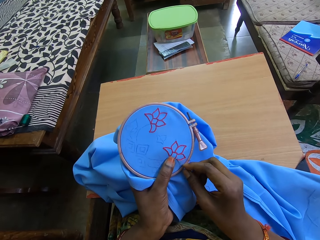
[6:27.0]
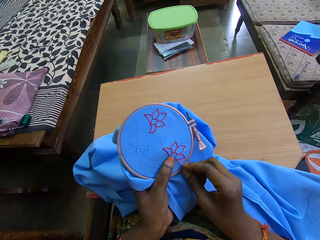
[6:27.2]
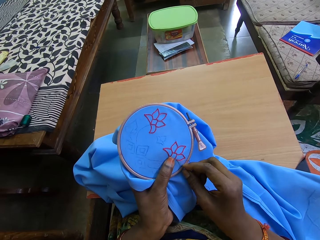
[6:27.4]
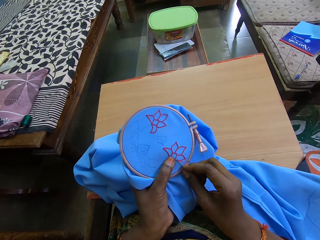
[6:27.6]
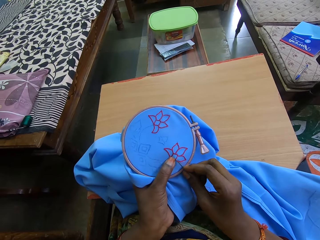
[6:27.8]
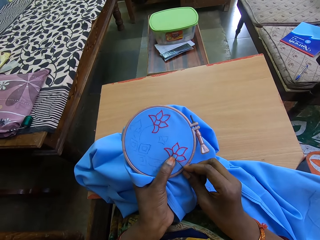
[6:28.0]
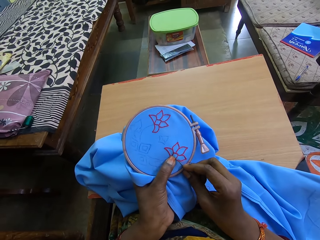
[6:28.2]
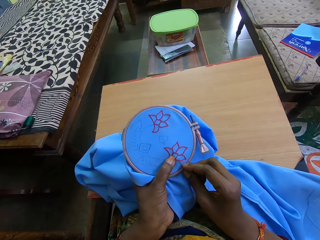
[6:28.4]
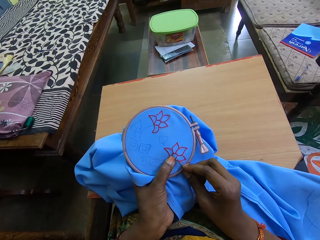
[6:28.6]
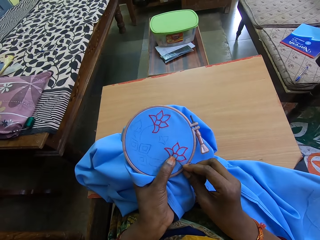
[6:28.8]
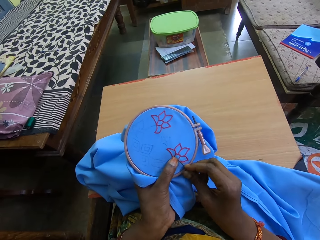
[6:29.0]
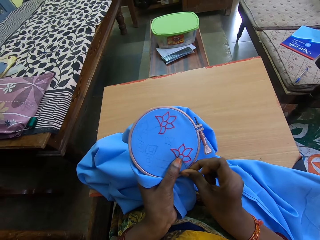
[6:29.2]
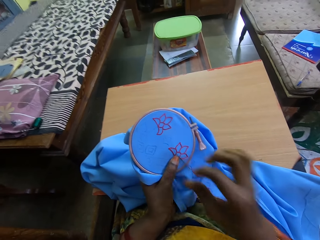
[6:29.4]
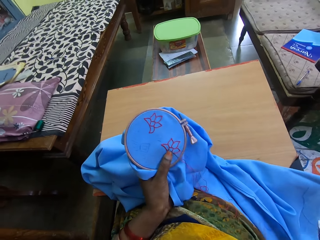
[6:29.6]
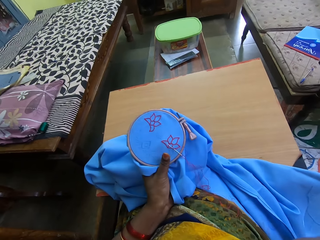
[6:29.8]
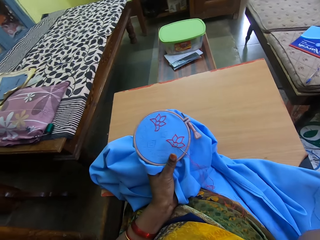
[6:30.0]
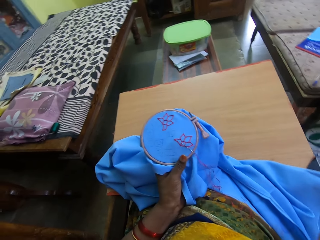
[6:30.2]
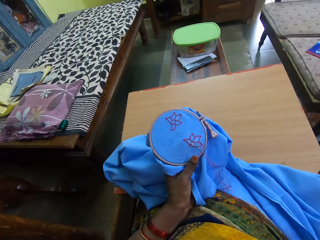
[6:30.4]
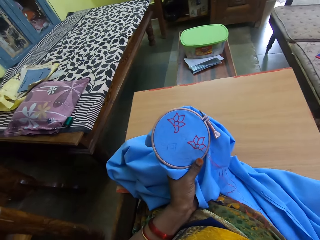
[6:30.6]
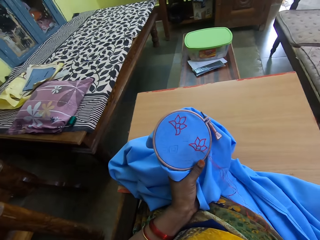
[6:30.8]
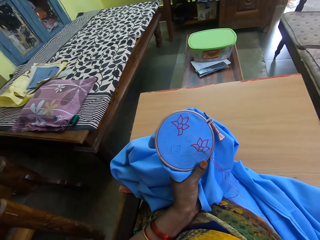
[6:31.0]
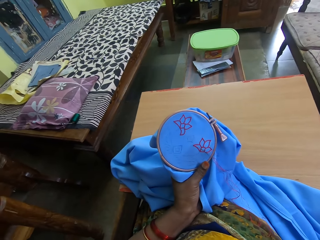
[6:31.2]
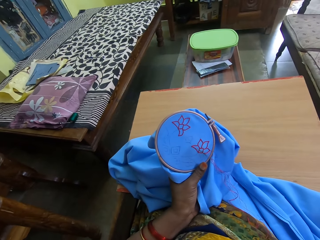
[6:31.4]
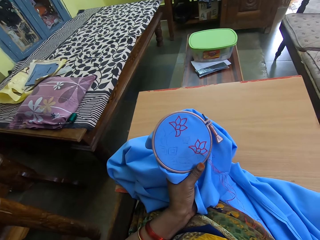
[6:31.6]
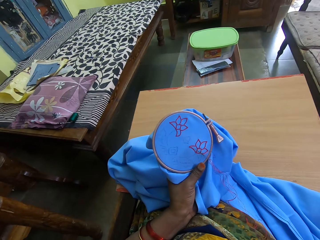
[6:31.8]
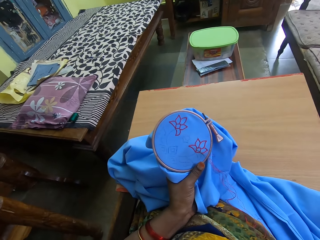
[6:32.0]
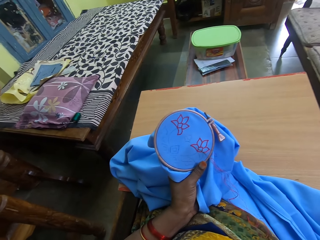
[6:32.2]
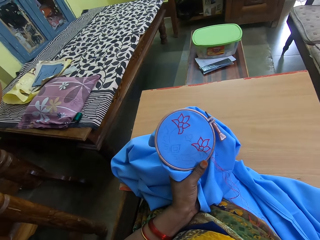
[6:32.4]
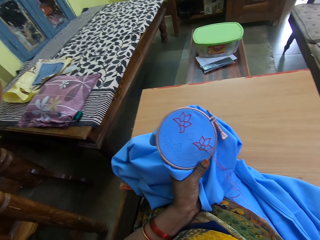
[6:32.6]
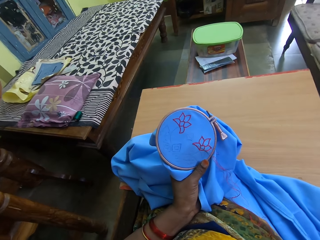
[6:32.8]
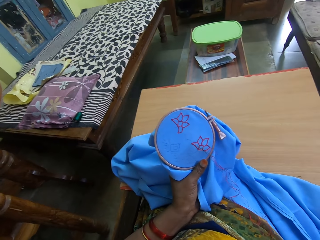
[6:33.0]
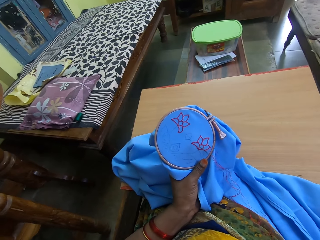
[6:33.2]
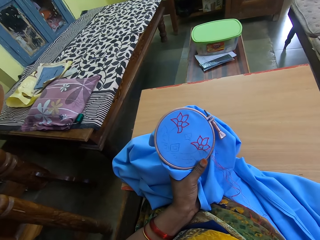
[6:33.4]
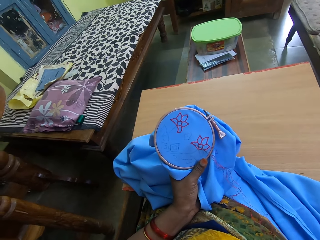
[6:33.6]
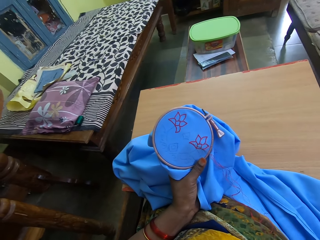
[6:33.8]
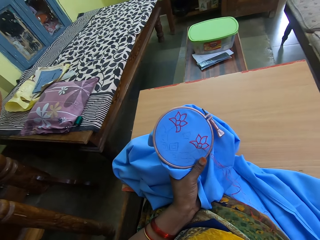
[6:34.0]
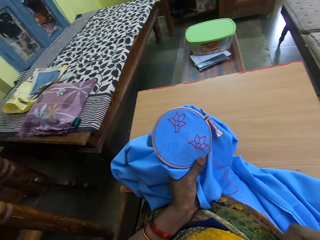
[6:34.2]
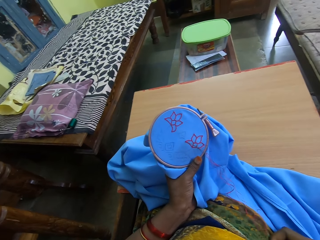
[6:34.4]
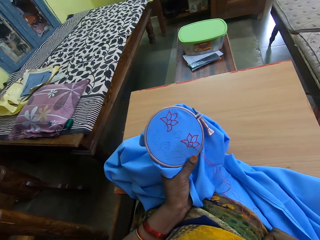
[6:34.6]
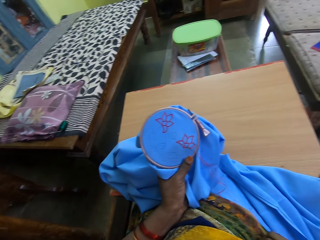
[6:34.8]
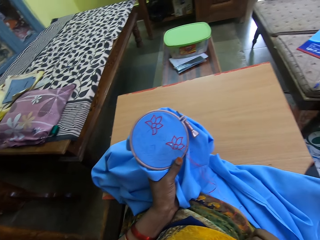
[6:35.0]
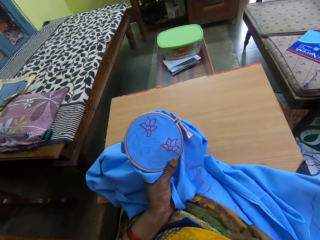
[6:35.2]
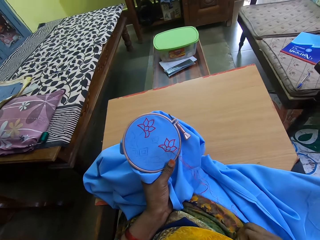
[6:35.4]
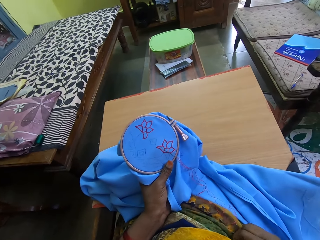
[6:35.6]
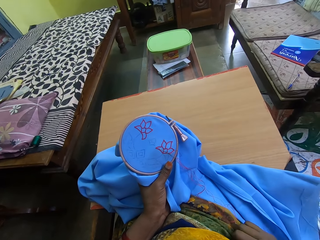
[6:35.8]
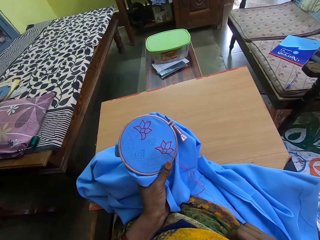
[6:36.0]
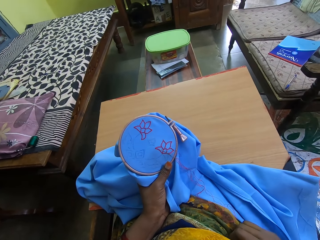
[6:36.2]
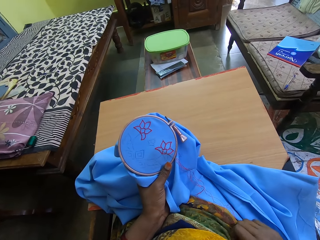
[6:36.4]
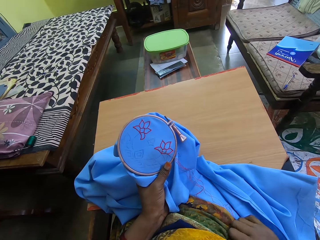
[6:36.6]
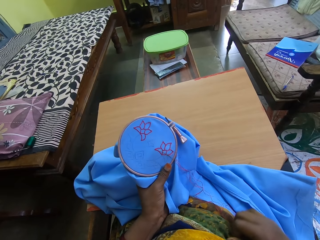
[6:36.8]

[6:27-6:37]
The camera wearer lifts up the hand. She touches her face with her right hand. She scratches her stomach with her right hand.

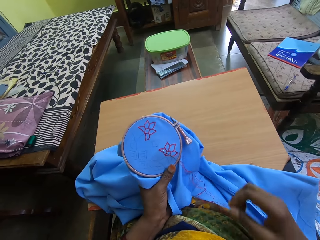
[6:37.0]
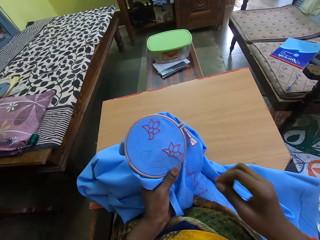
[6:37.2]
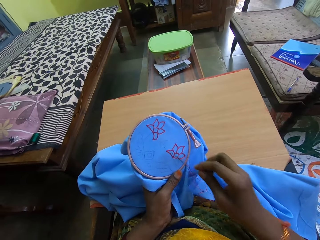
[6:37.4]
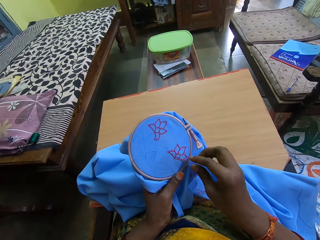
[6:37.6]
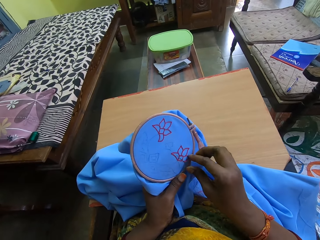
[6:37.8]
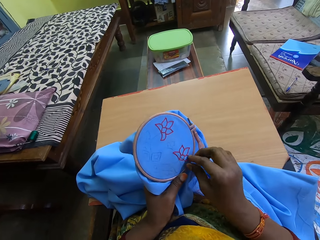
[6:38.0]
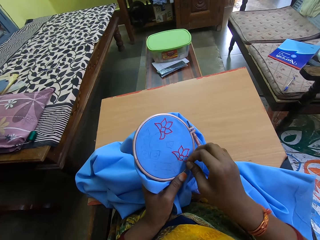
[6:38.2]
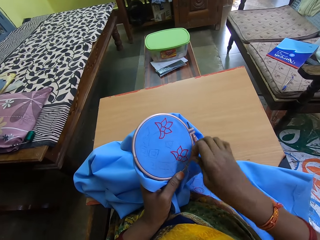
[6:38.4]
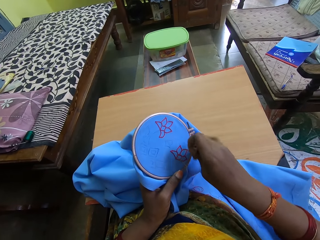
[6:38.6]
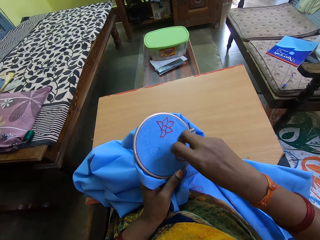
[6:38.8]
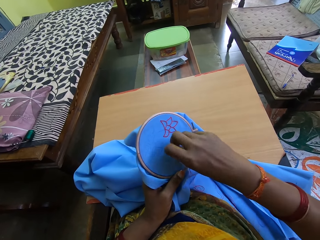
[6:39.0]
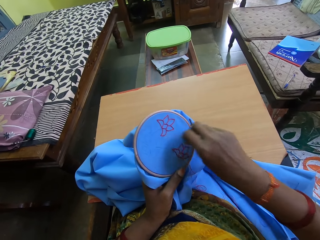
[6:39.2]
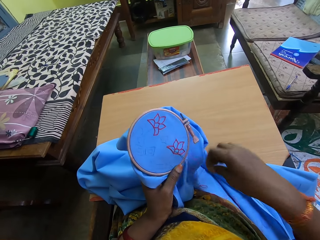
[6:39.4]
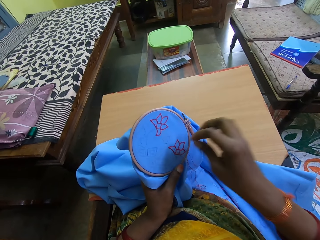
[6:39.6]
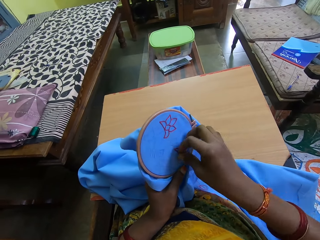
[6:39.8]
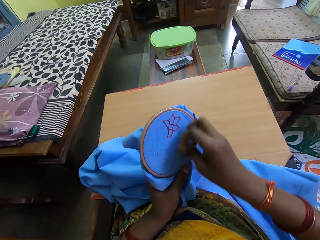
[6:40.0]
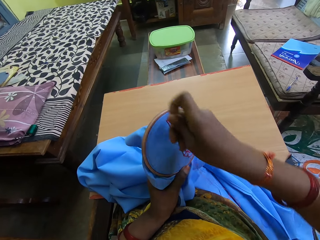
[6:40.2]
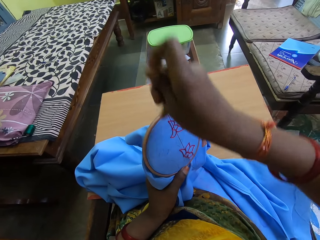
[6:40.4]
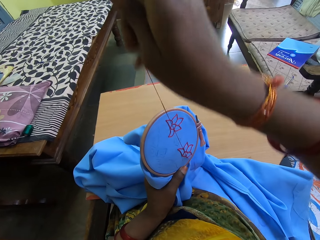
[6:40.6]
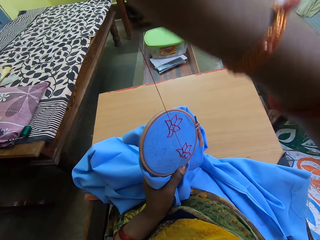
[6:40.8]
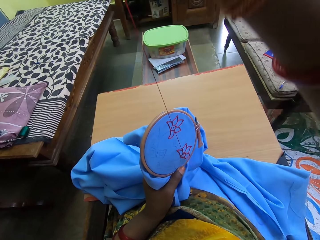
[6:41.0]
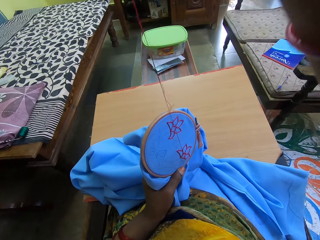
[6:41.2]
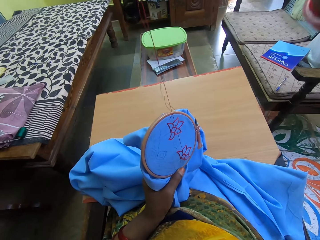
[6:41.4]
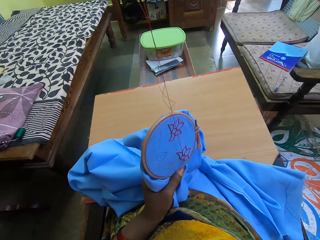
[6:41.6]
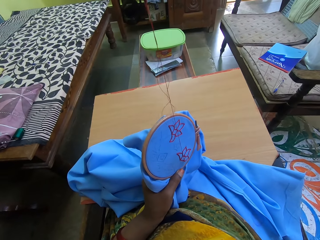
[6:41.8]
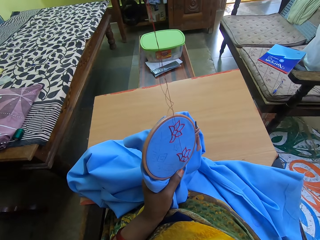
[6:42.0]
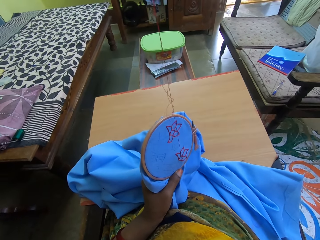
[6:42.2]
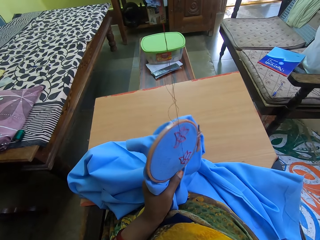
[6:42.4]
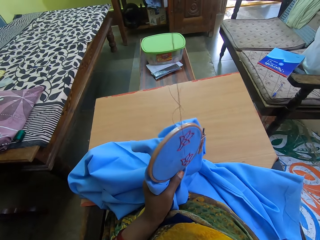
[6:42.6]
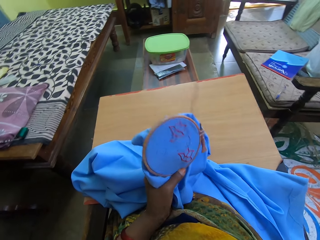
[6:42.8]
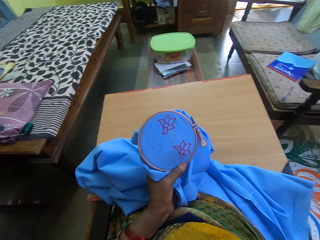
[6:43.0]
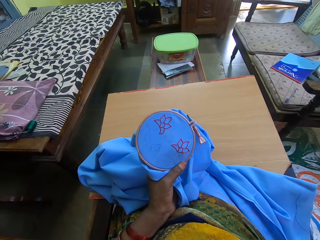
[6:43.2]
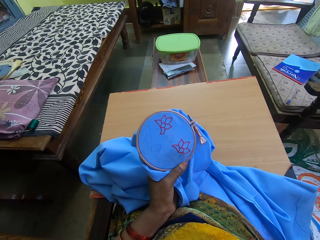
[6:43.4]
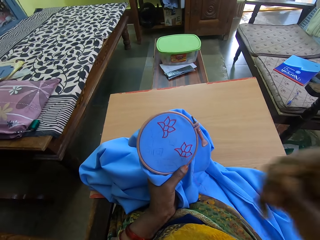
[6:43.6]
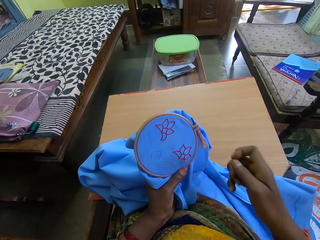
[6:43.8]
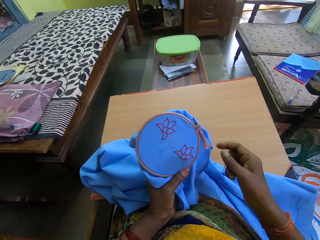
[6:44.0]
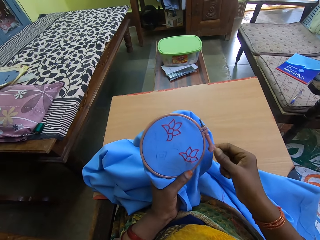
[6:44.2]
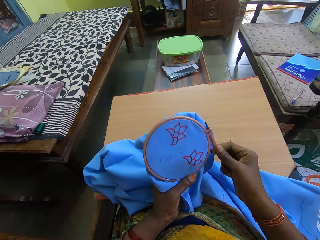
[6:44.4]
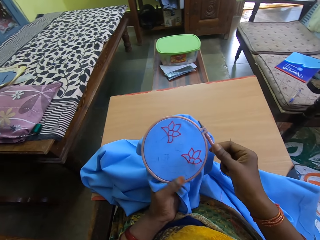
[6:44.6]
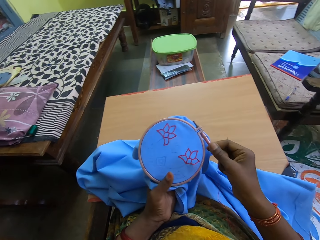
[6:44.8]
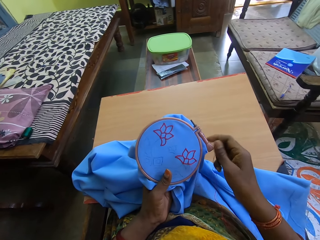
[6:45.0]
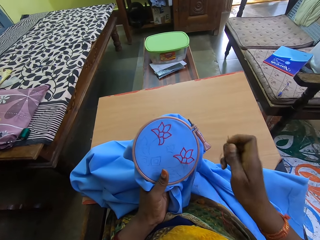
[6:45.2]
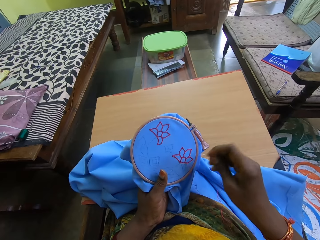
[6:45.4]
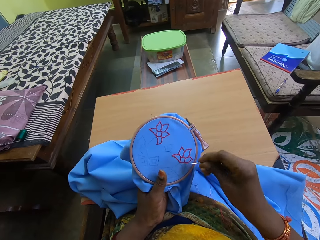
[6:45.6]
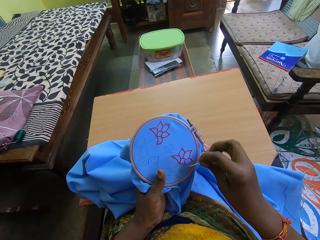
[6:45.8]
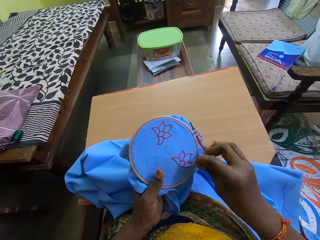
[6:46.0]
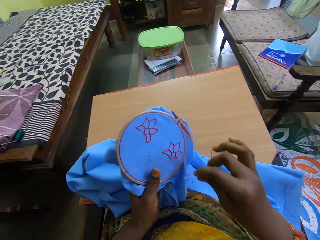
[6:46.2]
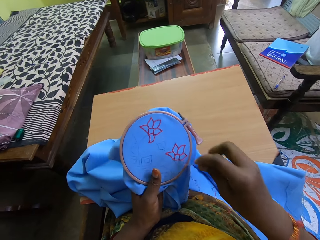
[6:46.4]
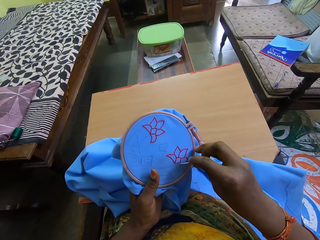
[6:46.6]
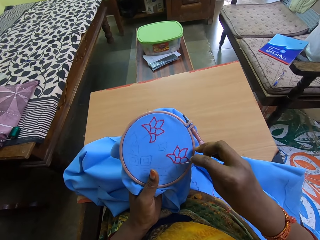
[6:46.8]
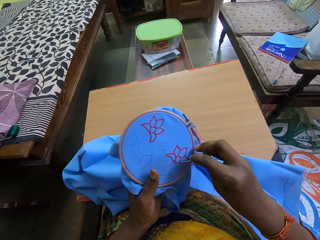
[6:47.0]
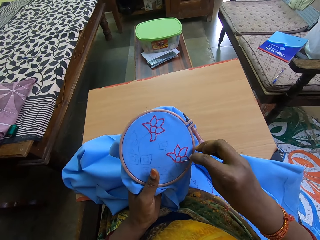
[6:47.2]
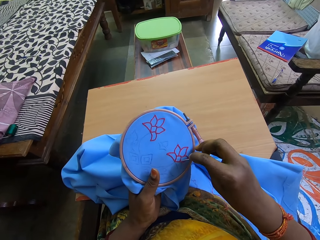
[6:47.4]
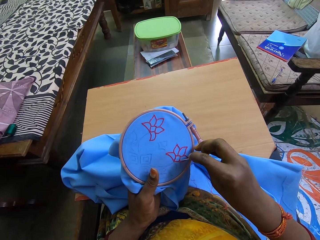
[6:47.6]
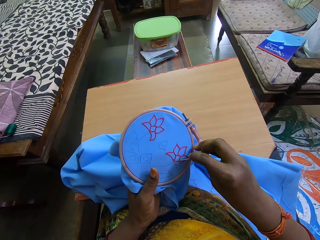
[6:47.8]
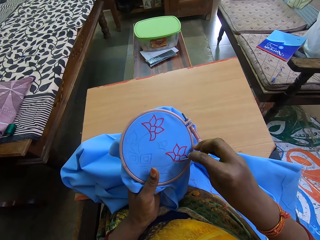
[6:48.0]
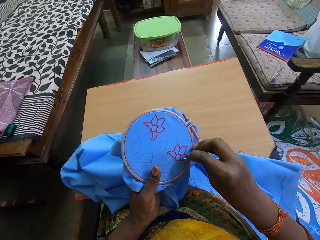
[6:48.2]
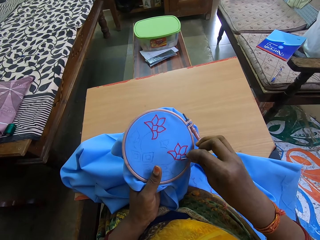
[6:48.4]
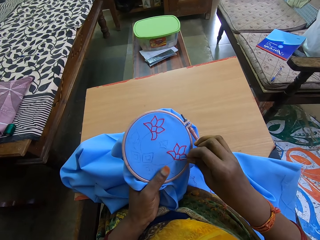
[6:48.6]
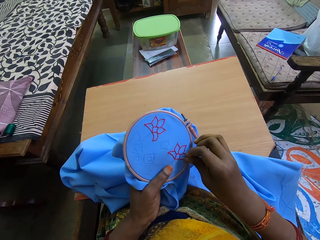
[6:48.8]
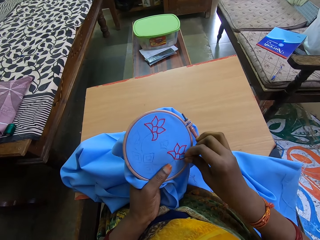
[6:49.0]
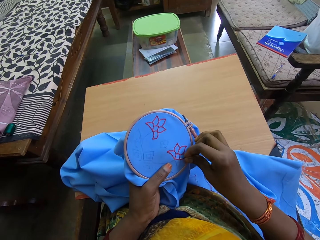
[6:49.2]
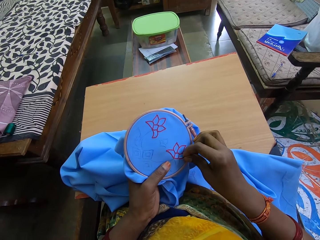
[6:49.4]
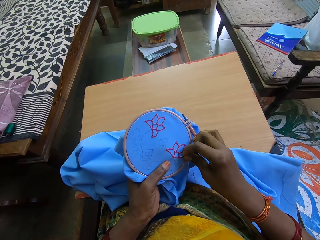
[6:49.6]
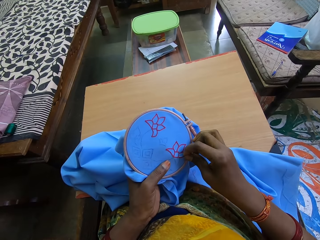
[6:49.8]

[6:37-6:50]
The camera wearer embroiders the blue cloth piece in the hoop with the needle in her right hand. She pulls the needle. She adjusts the grip of her left hand on the blue cloth piece with her hands. She embroiders the blue cloth piece in the hoop with the needle in her right hand.
